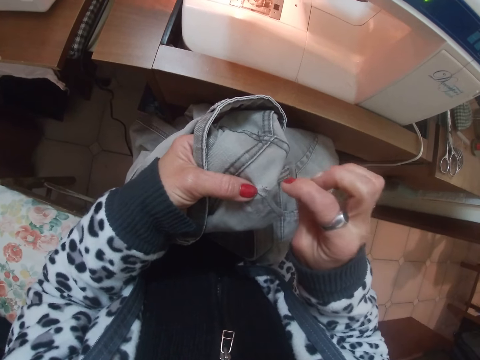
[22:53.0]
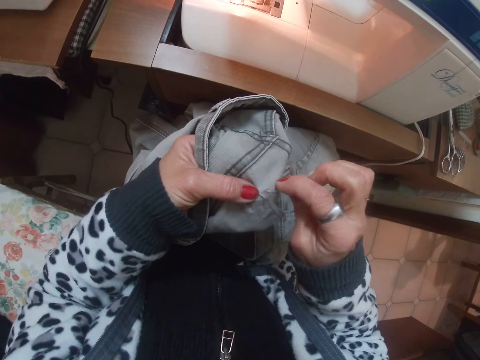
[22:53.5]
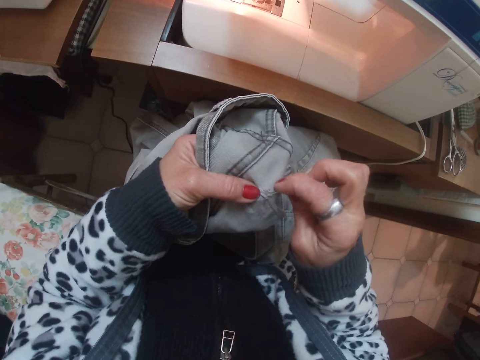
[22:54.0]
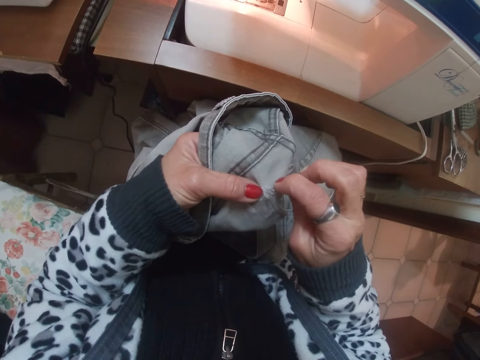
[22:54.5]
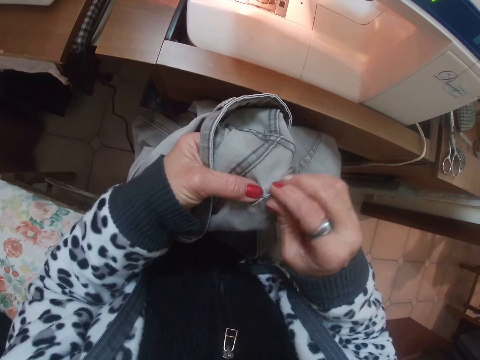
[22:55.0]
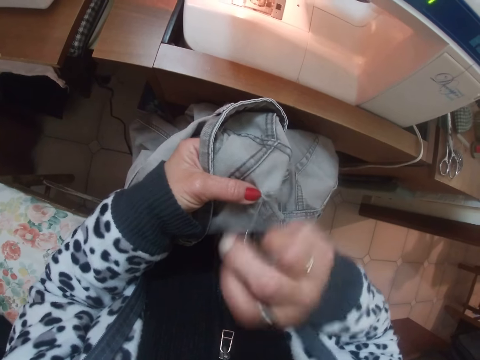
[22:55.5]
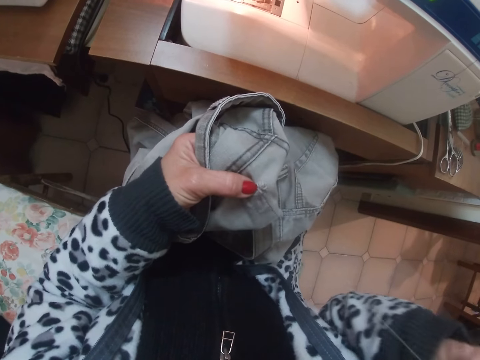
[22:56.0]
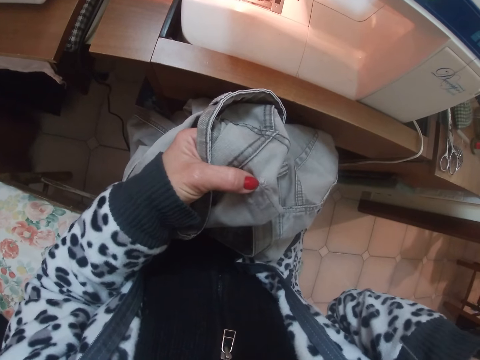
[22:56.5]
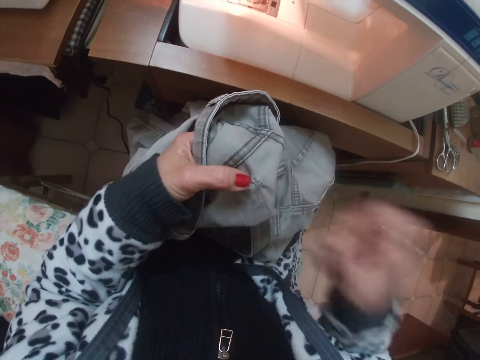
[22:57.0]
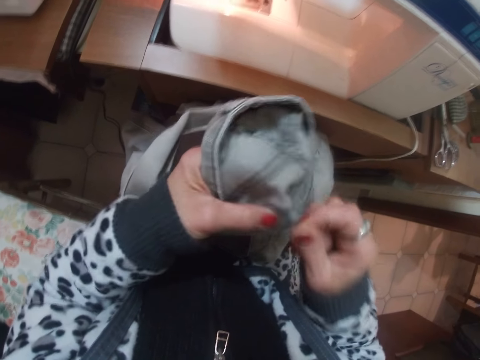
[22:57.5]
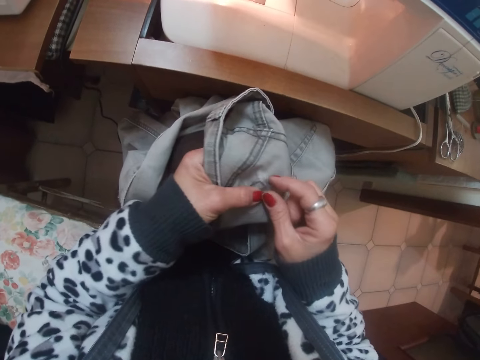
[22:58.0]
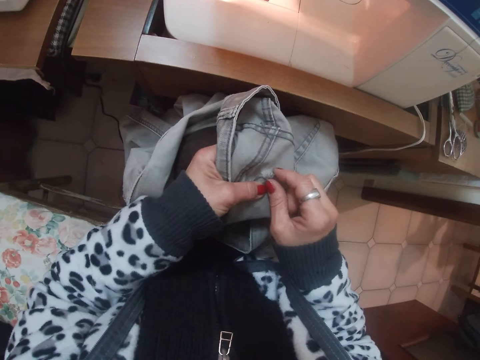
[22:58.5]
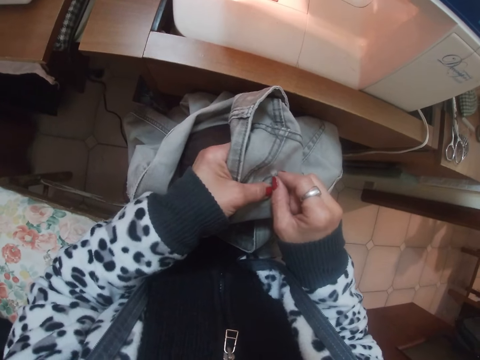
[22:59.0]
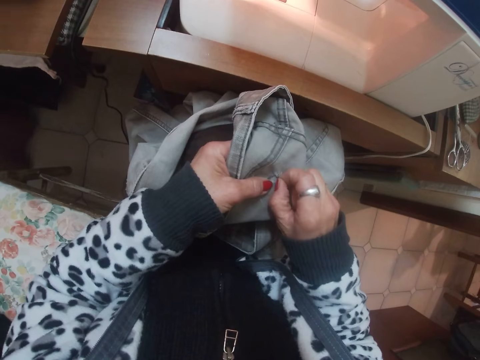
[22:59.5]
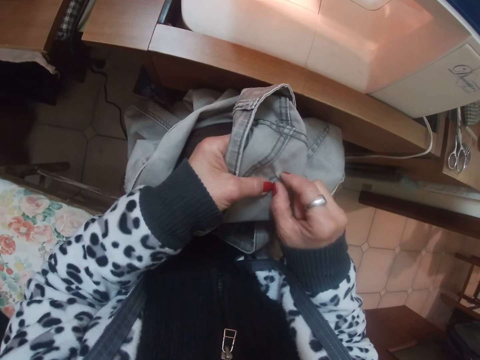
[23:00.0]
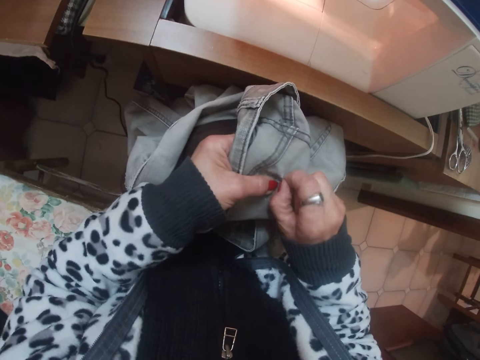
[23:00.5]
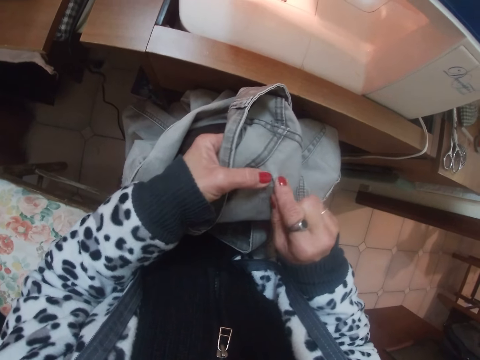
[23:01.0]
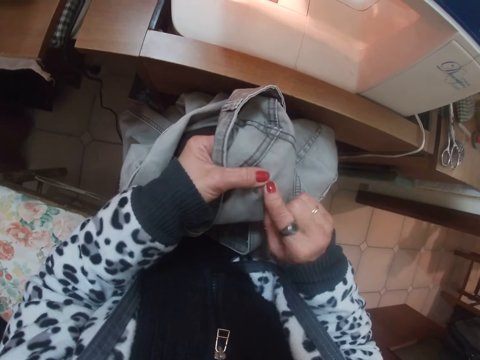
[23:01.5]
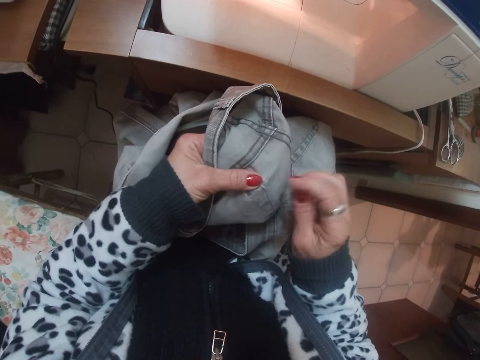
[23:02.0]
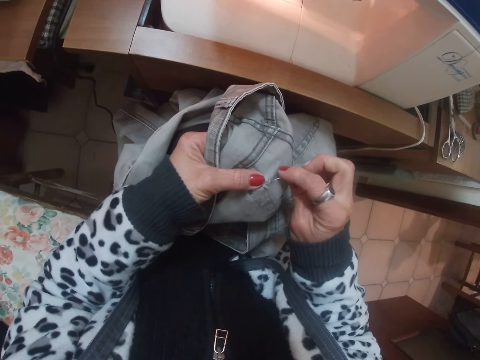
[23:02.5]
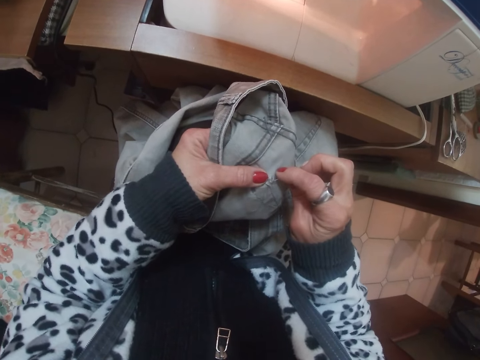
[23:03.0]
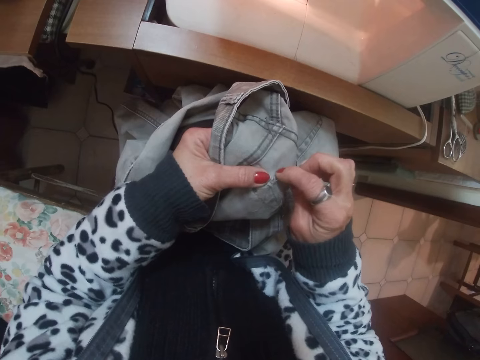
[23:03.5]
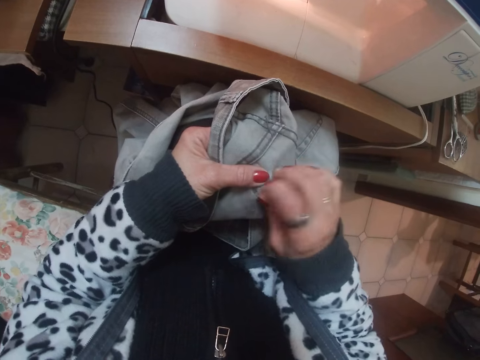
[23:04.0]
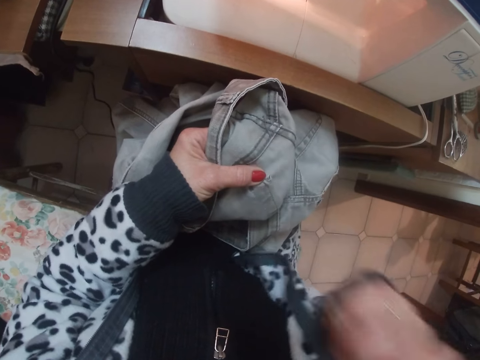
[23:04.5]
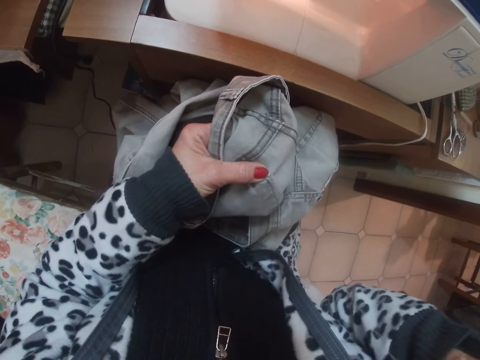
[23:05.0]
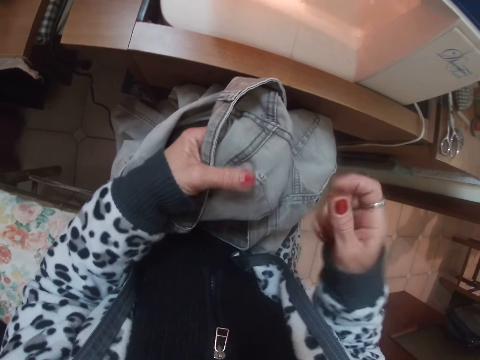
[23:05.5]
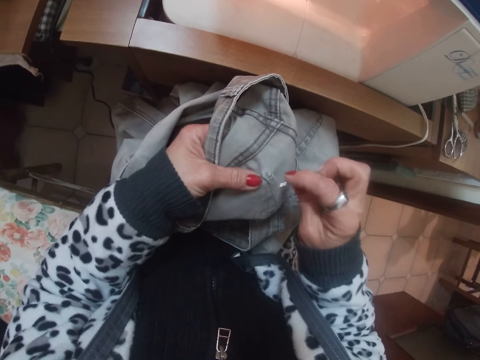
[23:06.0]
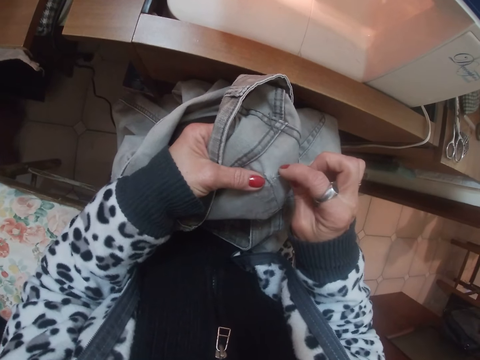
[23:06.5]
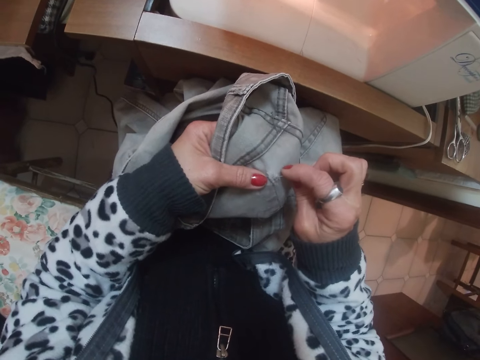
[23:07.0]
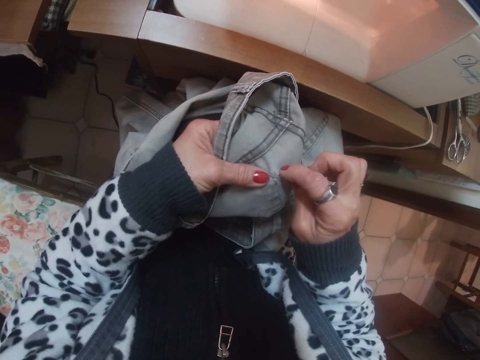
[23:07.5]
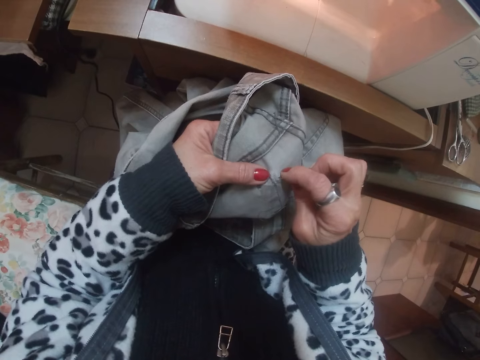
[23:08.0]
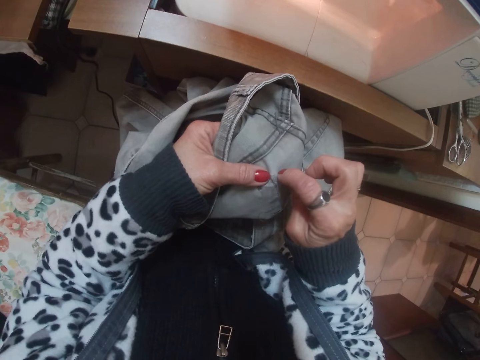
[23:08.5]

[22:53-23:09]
The camera wearer sews a pair of pants with a sewing needle. She pulls the sewing needle. She sets the cloth with her fingers. She pinches the pair of pants. She sews the cloth on her thighs with the needle together with thread in her right hand. She pulls the sewing needle. She sews the pair of pants with the sewing needle.

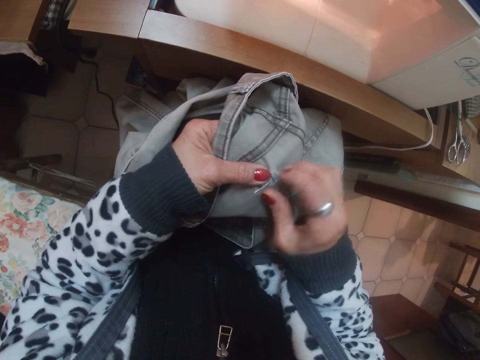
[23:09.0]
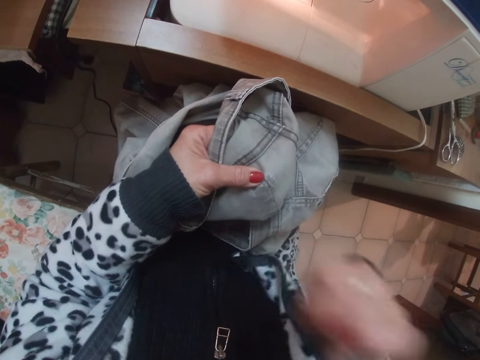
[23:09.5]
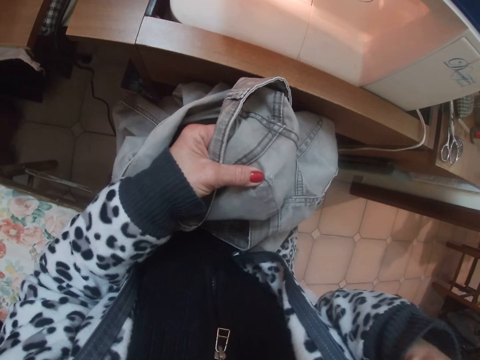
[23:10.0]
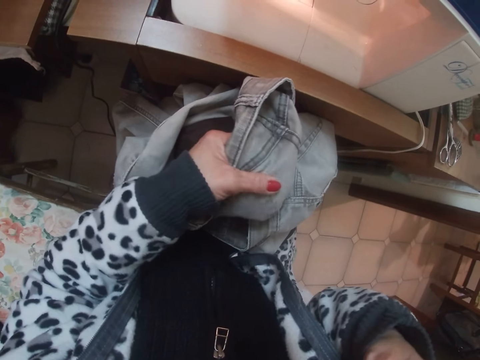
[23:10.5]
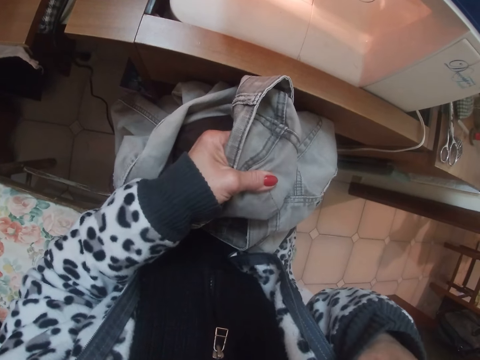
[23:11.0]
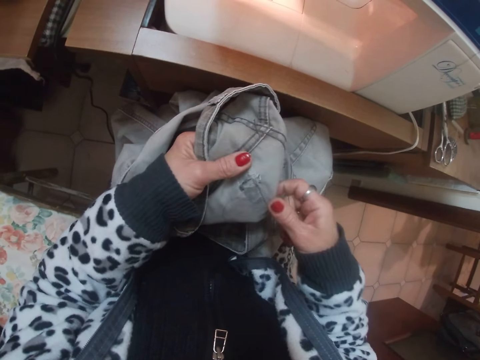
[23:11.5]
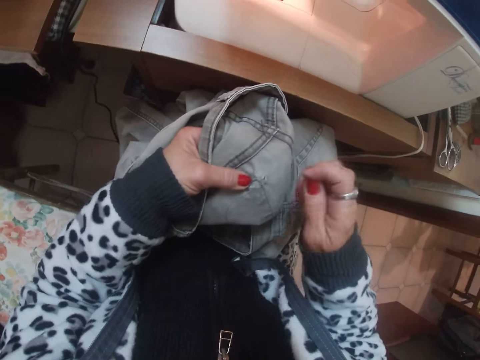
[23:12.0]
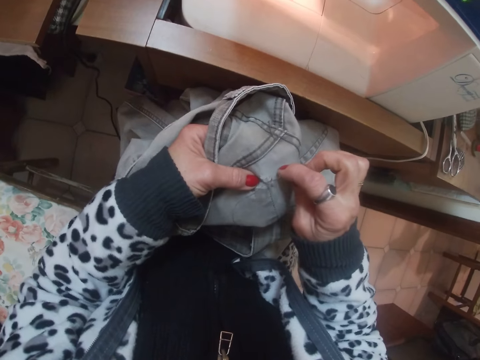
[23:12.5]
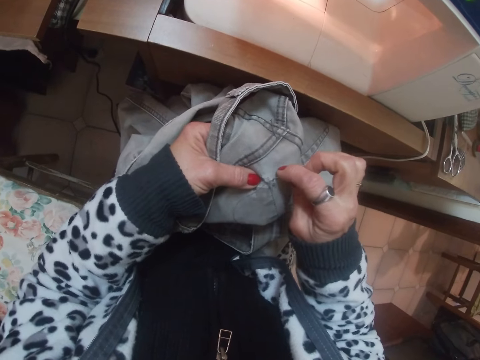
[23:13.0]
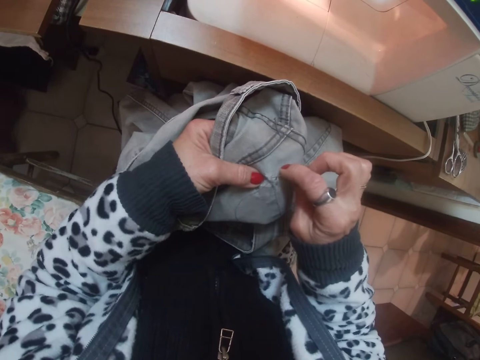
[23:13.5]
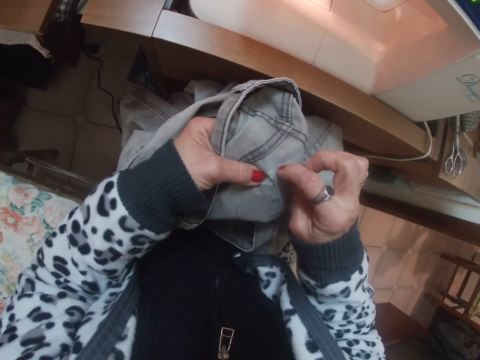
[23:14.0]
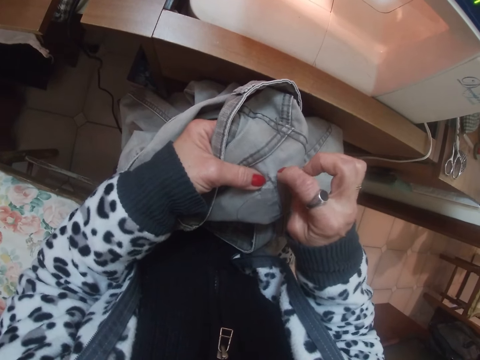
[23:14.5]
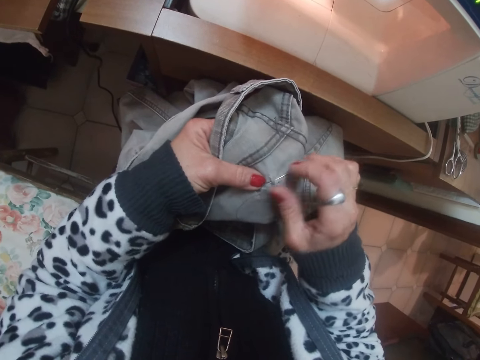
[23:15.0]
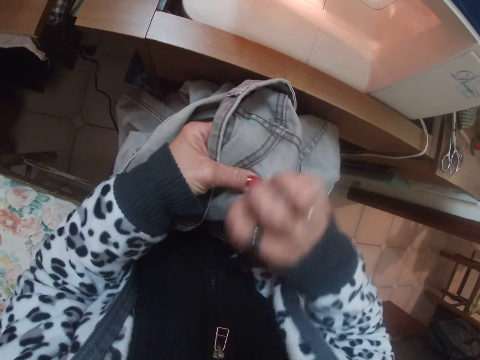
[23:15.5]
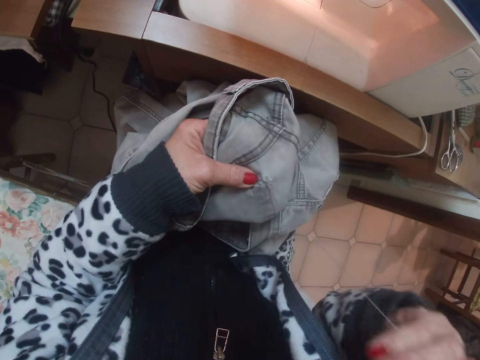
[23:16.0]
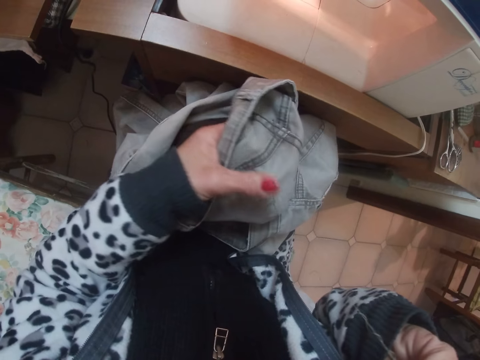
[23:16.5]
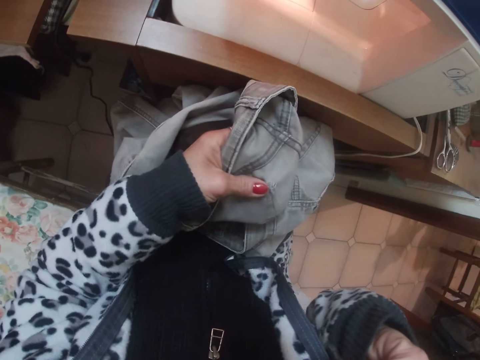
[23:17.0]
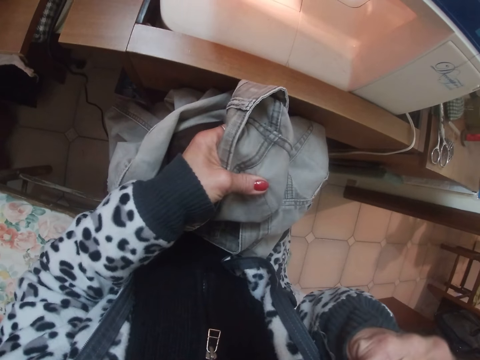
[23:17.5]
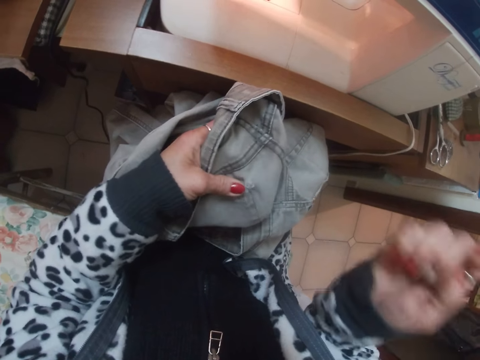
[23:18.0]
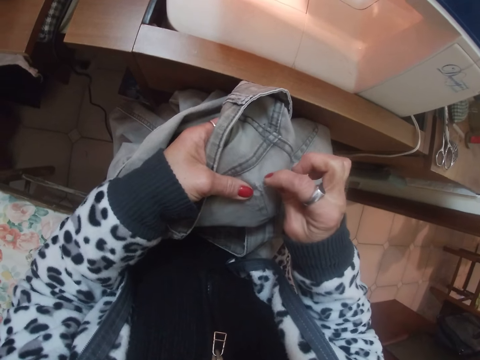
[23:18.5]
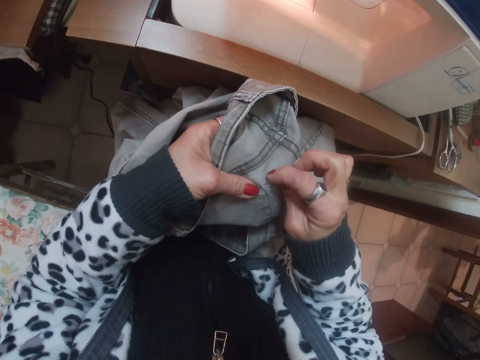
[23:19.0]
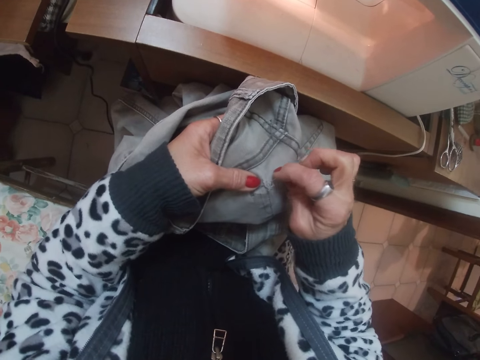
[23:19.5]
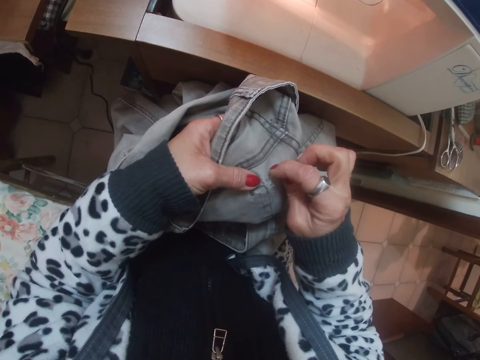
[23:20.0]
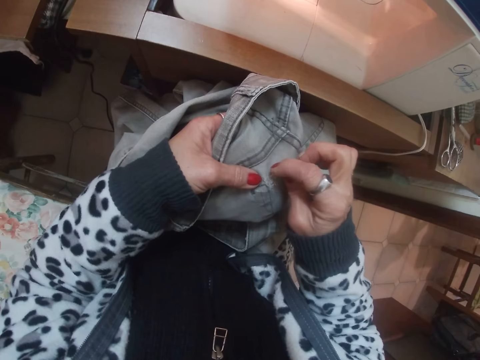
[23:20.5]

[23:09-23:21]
The camera wearer pulls a sewing needle. They sew a pair of pants with the sewing needle. They pull the sewing needle. They sew the pair of pants with the sewing needle.
